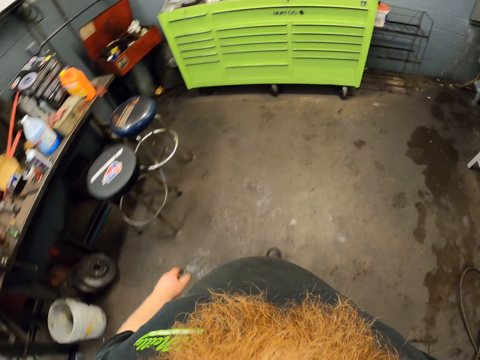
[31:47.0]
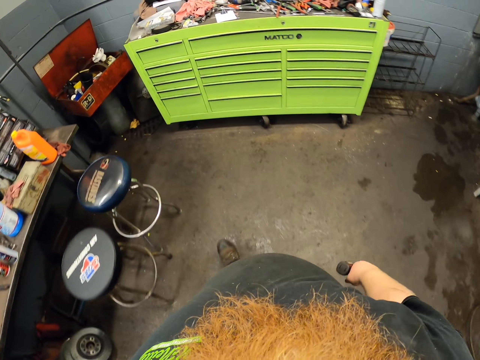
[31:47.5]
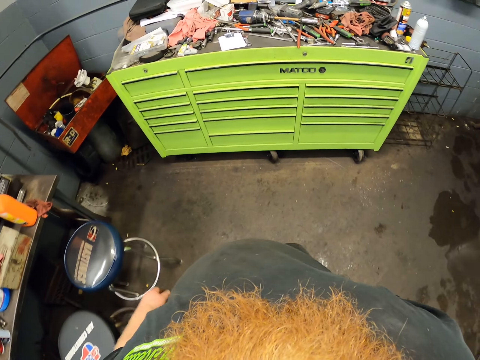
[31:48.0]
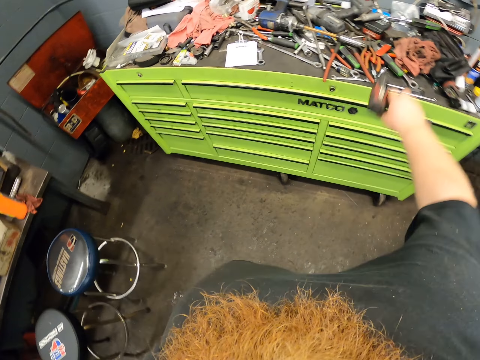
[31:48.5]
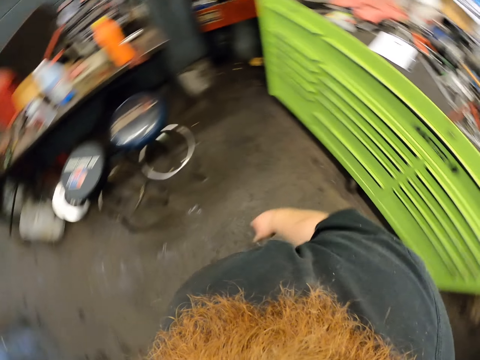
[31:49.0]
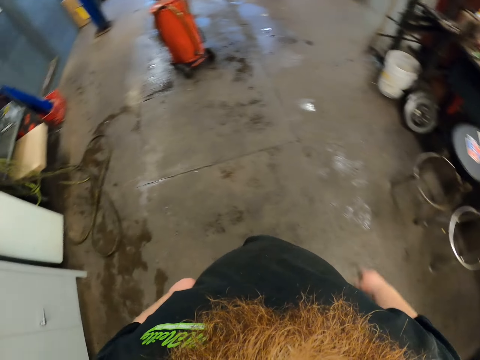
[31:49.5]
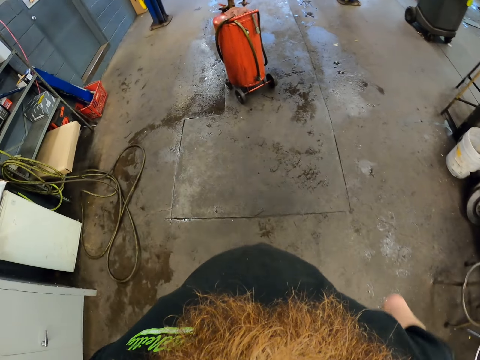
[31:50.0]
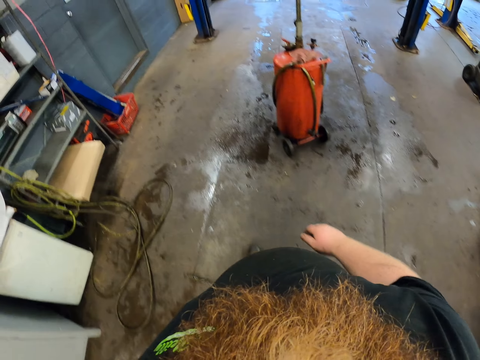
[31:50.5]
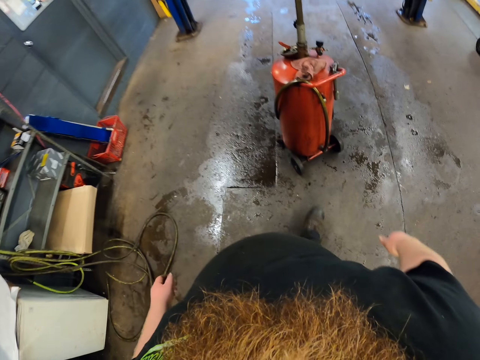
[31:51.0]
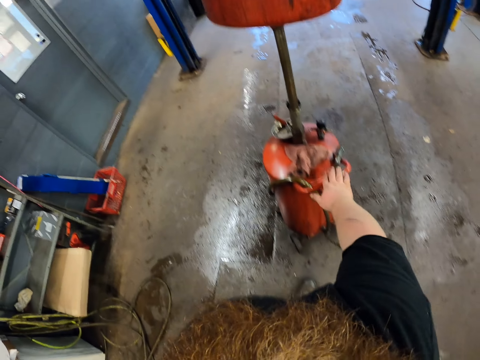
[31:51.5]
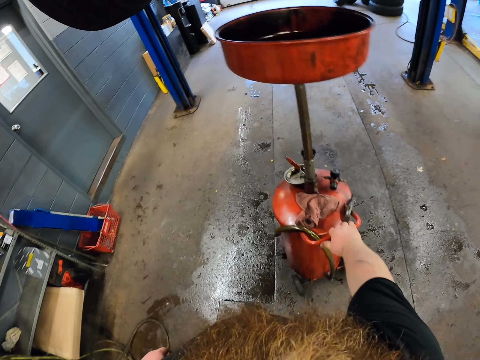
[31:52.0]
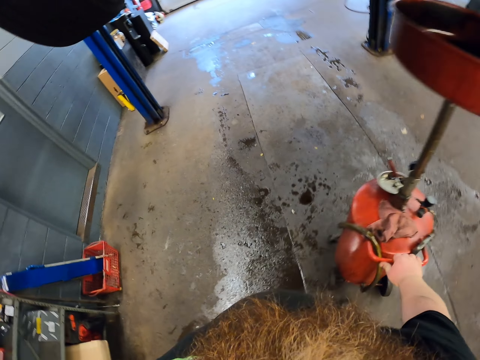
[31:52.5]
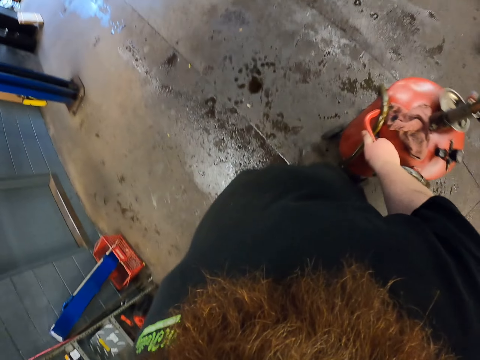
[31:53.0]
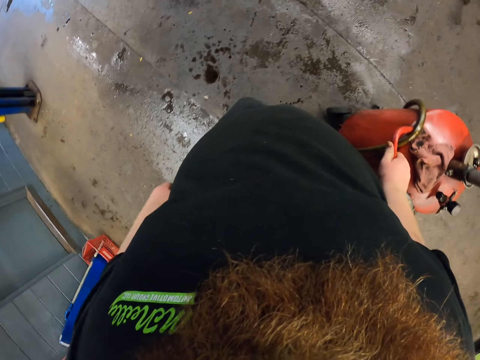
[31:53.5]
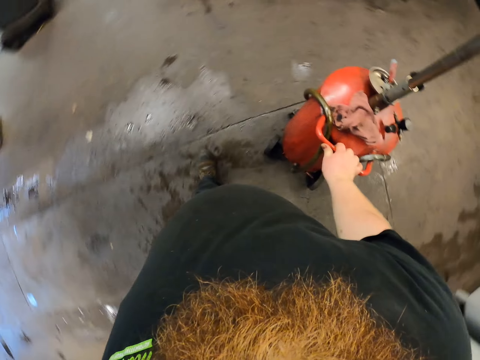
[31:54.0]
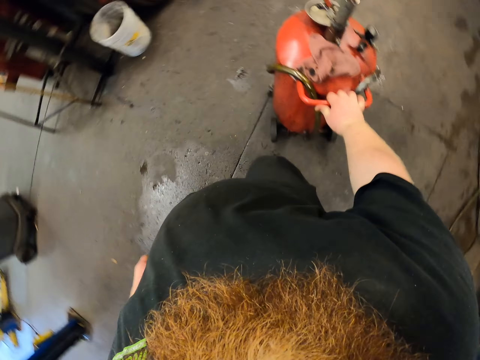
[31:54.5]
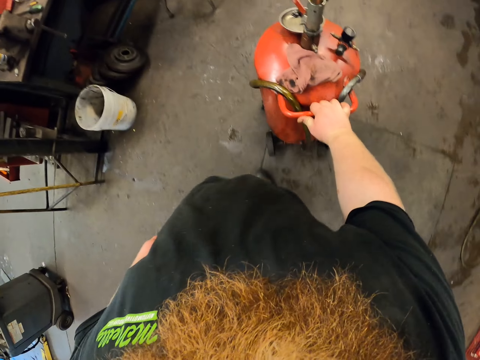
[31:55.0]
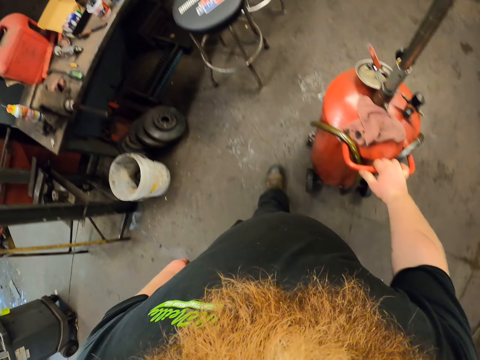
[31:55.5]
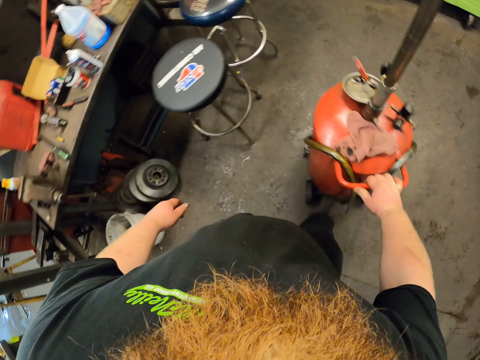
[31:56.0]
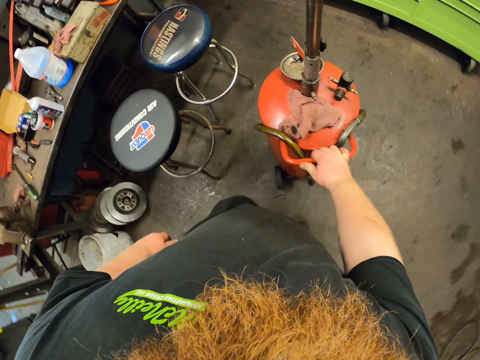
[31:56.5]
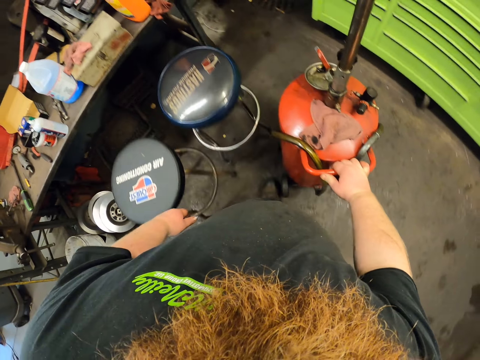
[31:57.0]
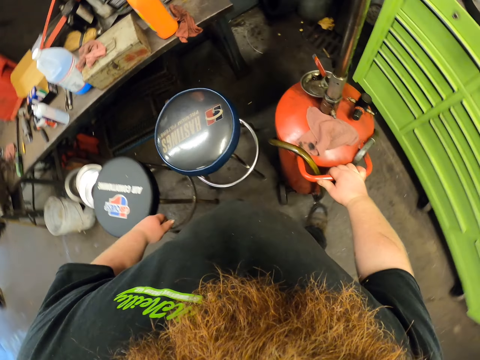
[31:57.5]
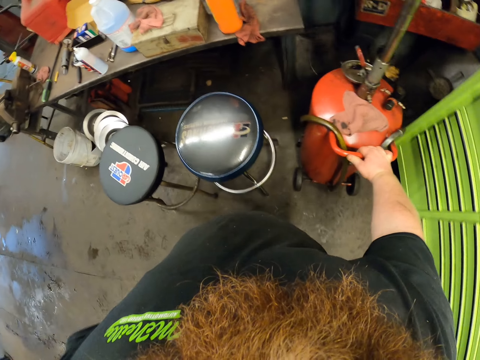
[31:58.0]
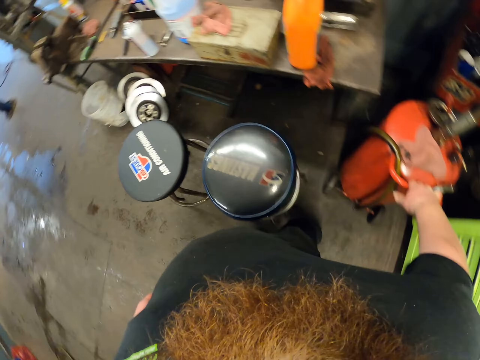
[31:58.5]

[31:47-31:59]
The camera wearer throws the wrench on the counter. They walk around the garage. They push the oil lift drain.

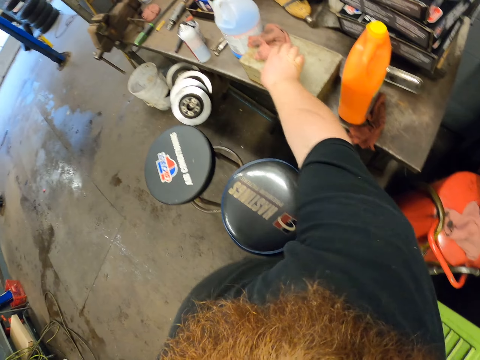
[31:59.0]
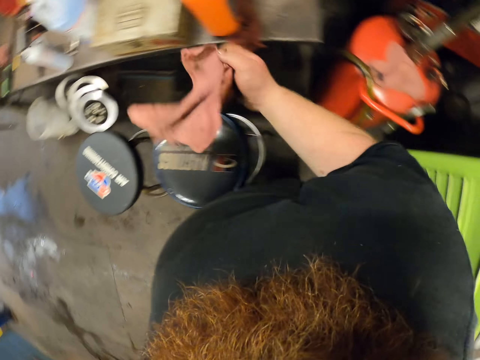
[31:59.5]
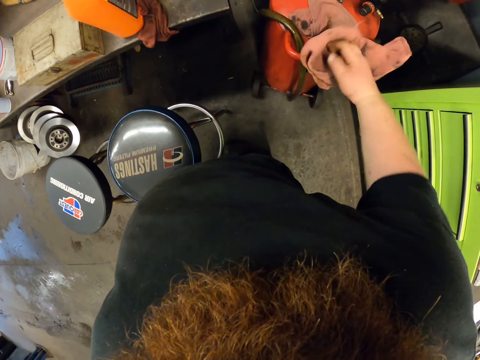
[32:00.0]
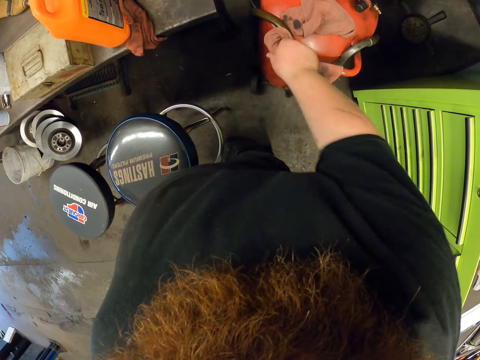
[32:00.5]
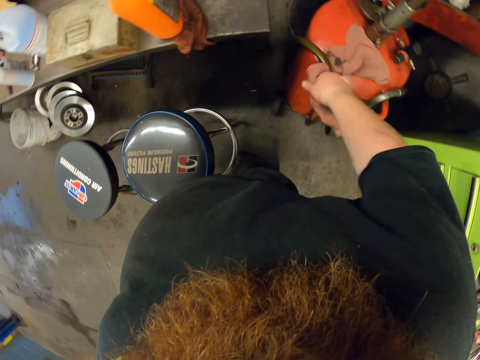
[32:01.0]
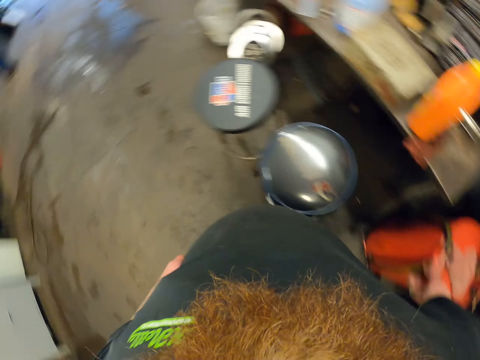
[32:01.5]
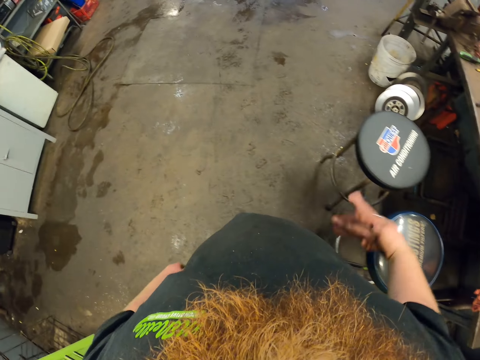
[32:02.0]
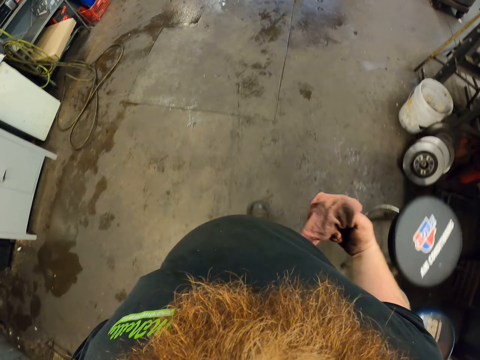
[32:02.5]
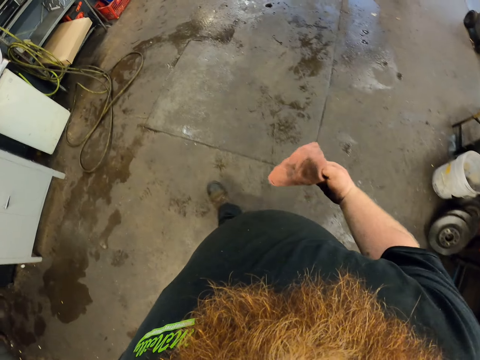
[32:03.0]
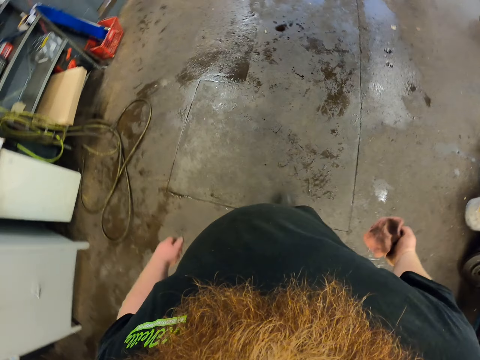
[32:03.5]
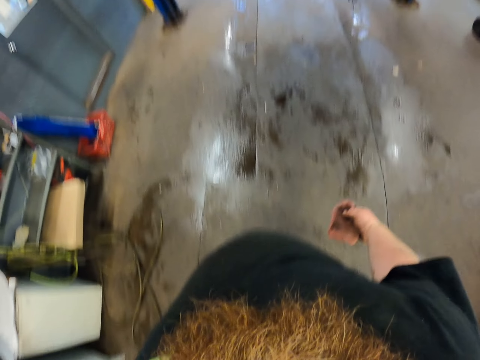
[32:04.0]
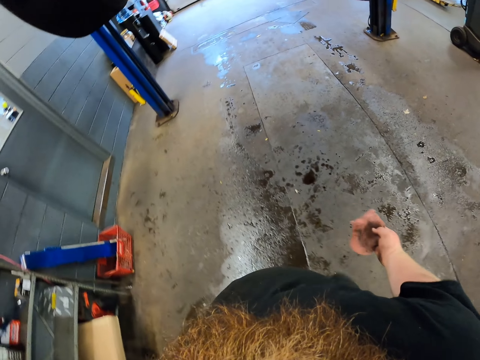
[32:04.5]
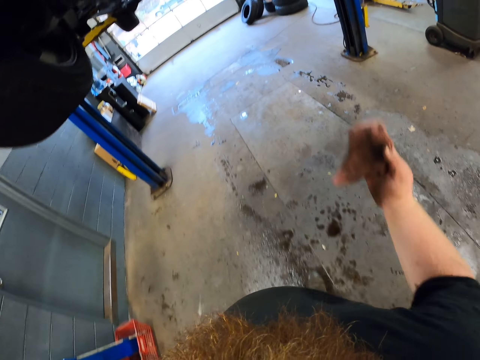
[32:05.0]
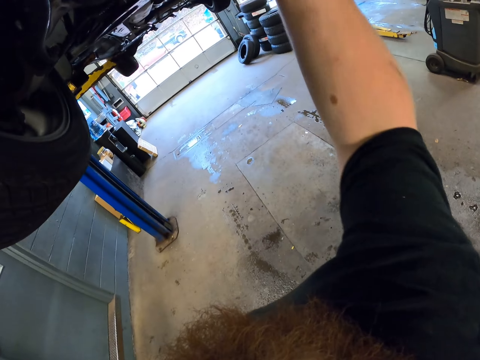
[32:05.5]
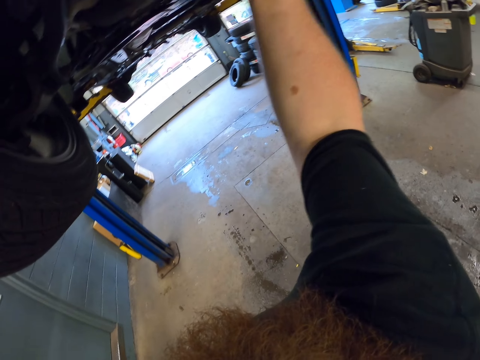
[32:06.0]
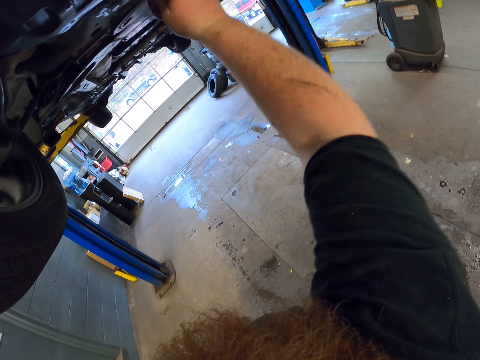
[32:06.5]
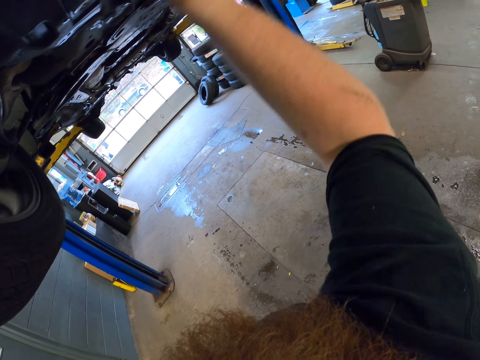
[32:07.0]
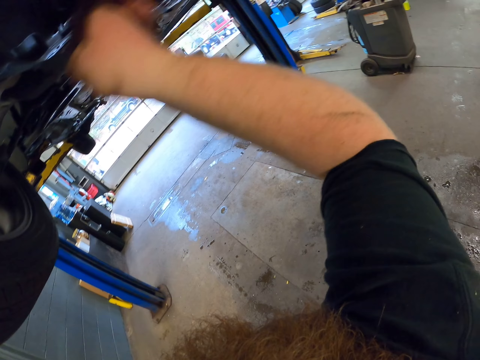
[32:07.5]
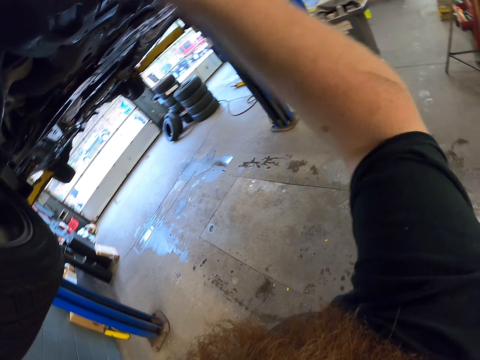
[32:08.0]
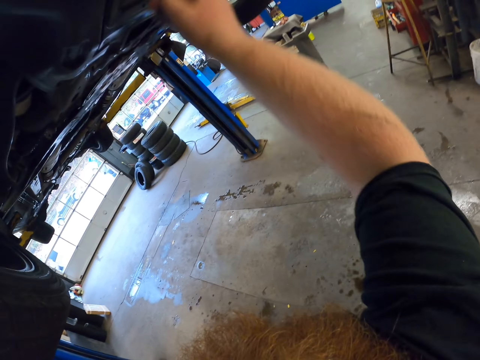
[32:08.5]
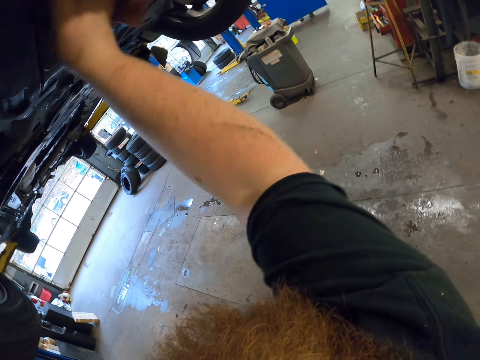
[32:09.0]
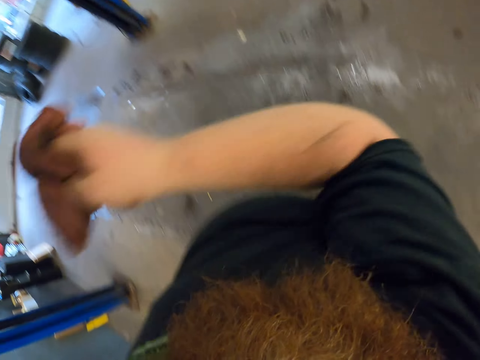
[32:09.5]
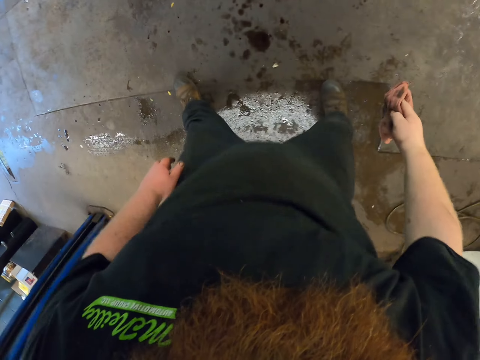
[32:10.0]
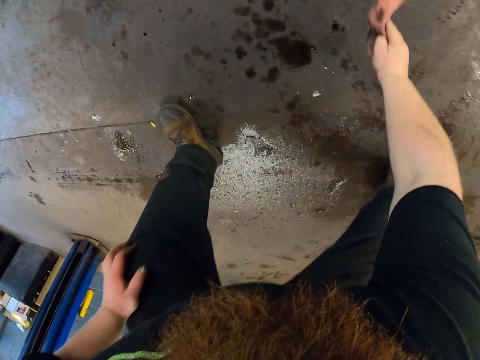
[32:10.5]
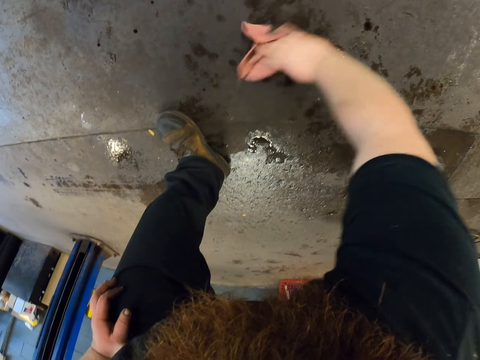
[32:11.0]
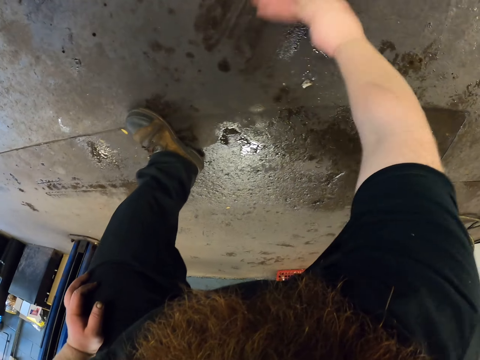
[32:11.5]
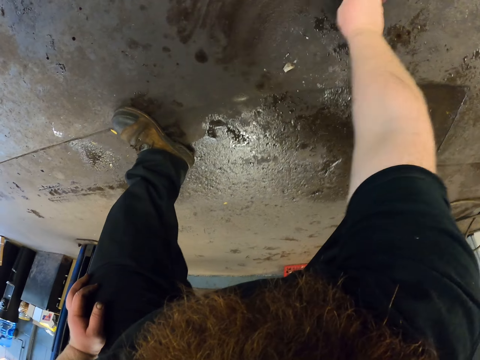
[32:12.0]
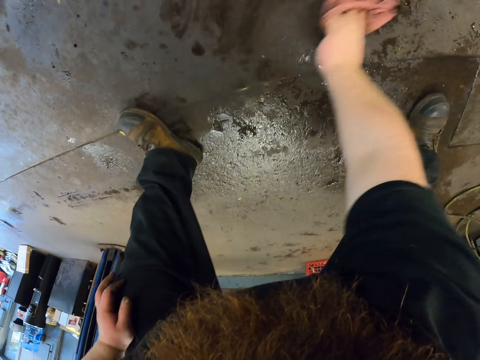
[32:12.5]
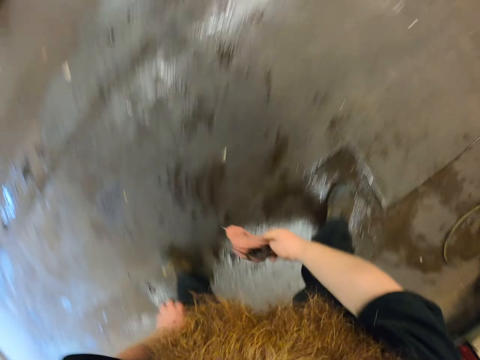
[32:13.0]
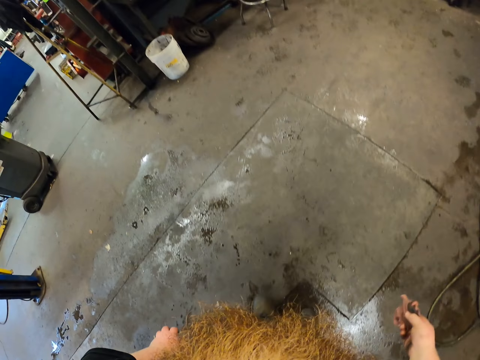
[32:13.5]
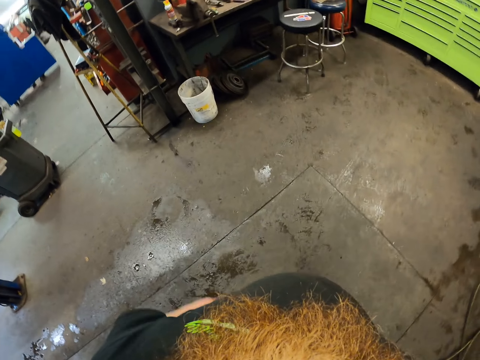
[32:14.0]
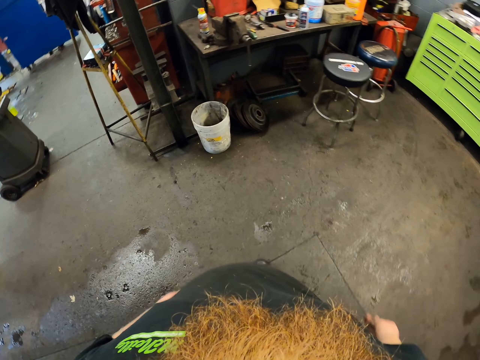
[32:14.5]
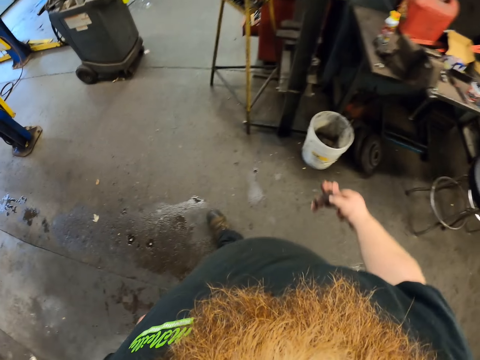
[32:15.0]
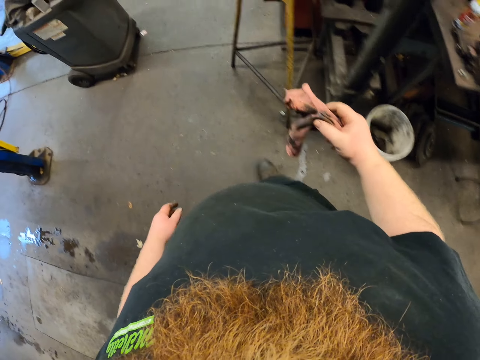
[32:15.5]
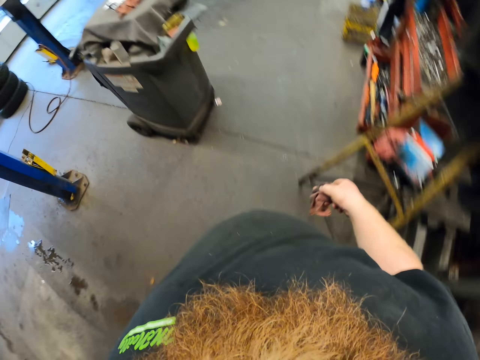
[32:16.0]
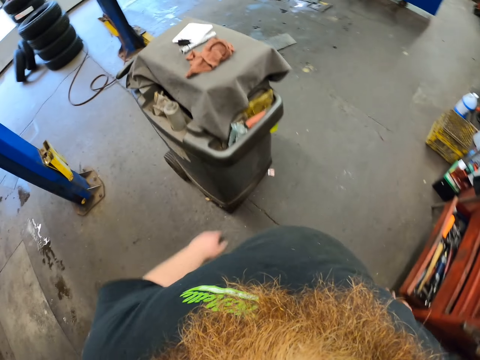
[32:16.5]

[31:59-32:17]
The camera wearer puts the trolley away. They take a hand towel and wipe the oil lift drain handle. They walk around the garage. They lift up the hand. They wipe the car body. They put the hand down. They bend down. They wipe oil from the floor. They stand up. They walk around the garage.
